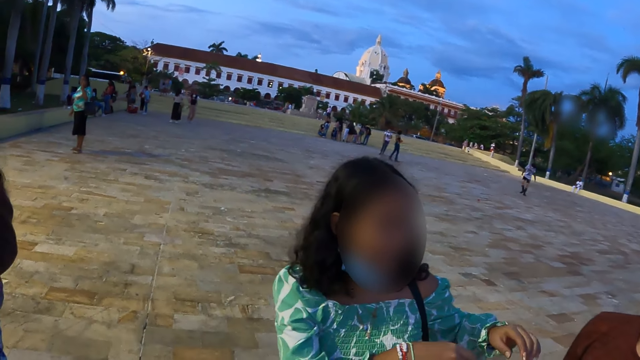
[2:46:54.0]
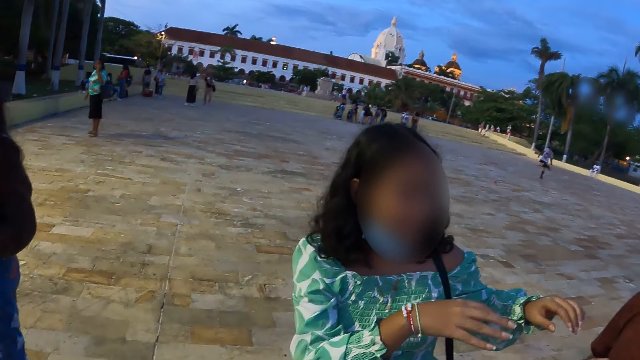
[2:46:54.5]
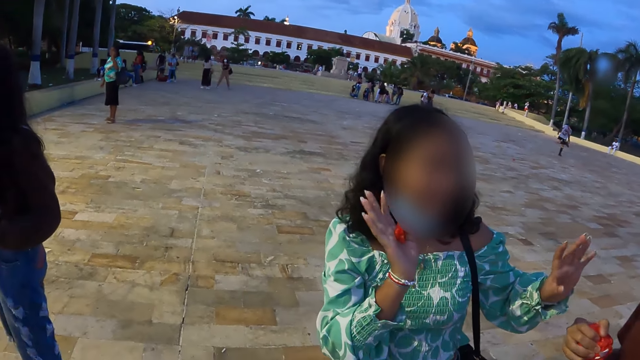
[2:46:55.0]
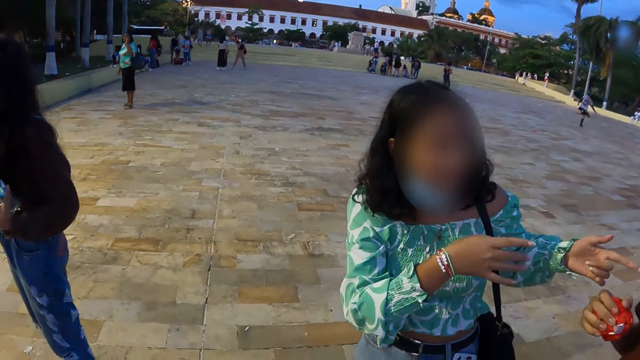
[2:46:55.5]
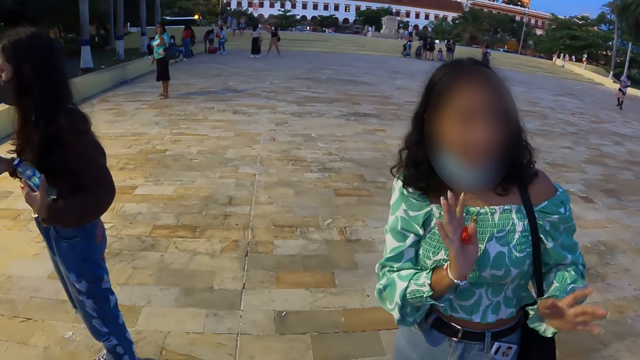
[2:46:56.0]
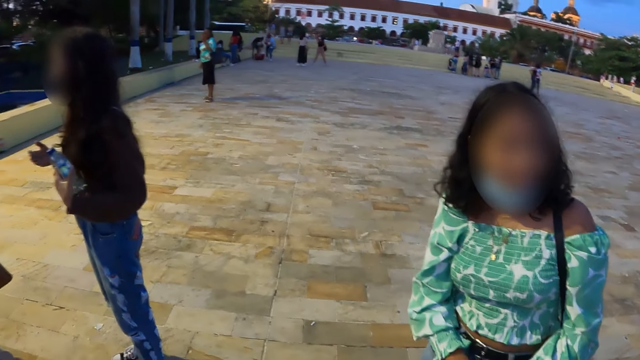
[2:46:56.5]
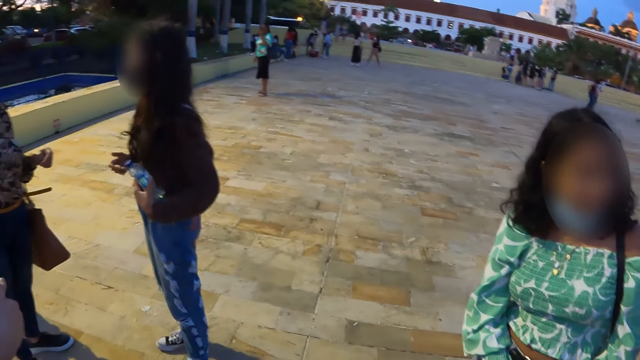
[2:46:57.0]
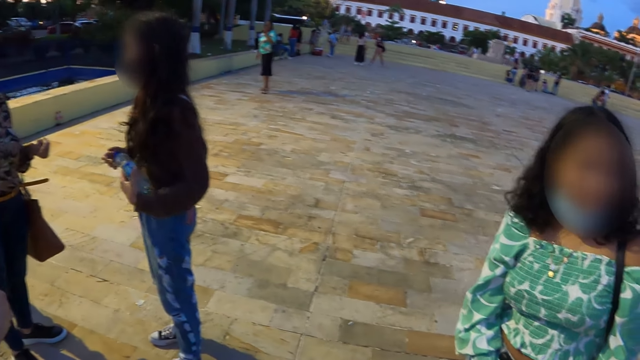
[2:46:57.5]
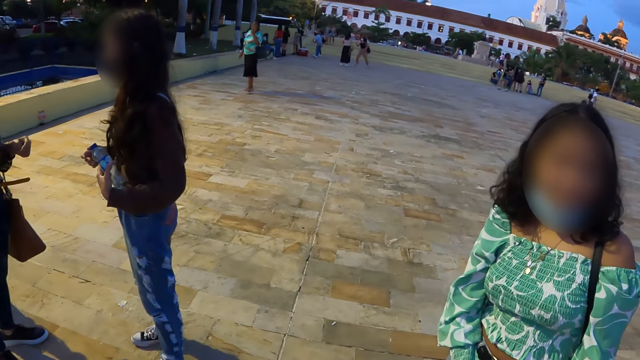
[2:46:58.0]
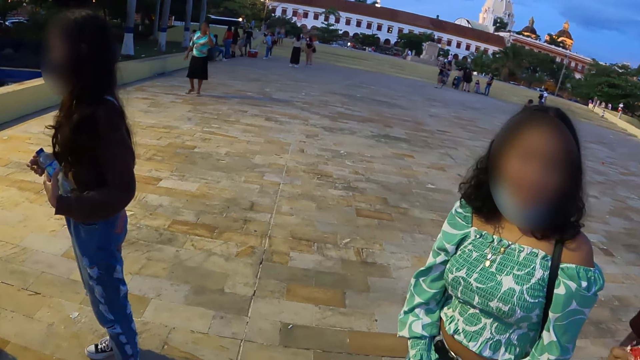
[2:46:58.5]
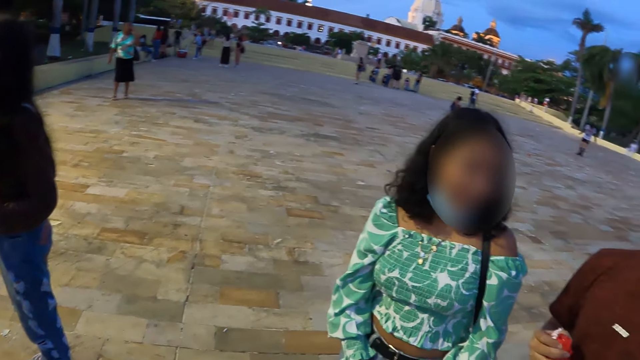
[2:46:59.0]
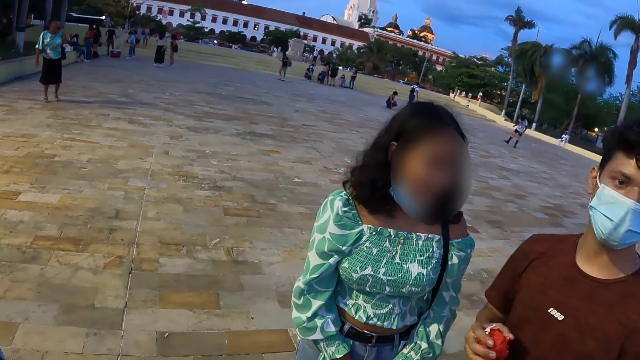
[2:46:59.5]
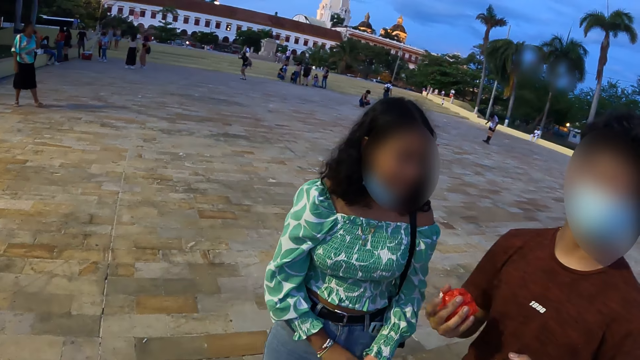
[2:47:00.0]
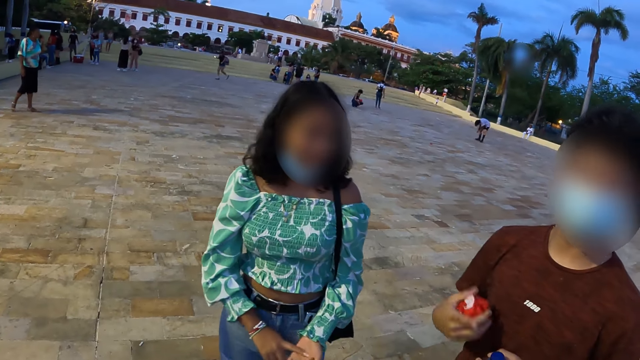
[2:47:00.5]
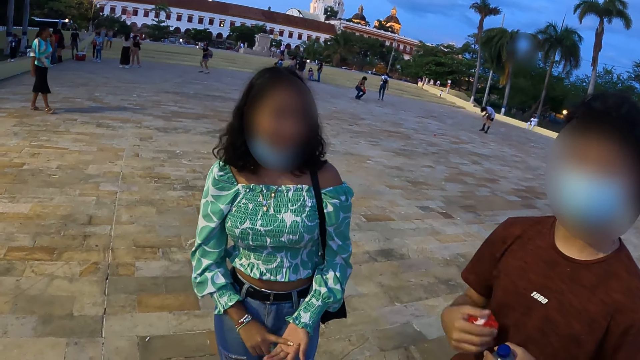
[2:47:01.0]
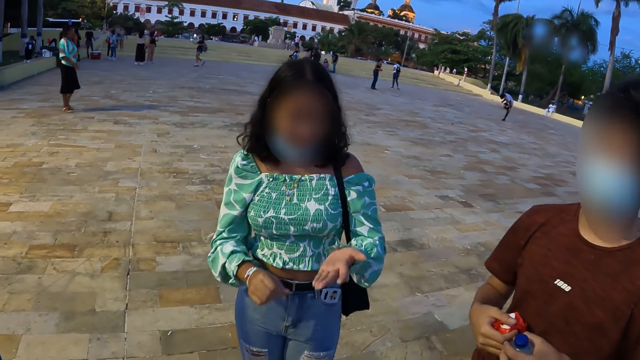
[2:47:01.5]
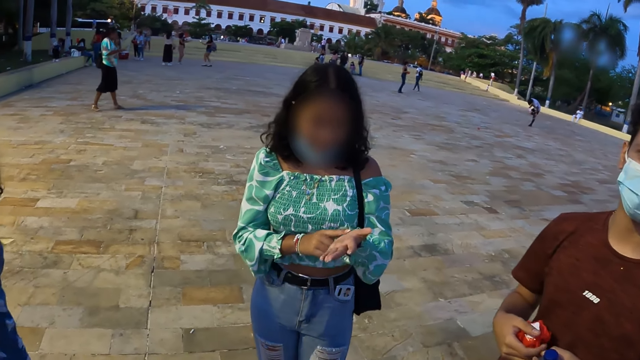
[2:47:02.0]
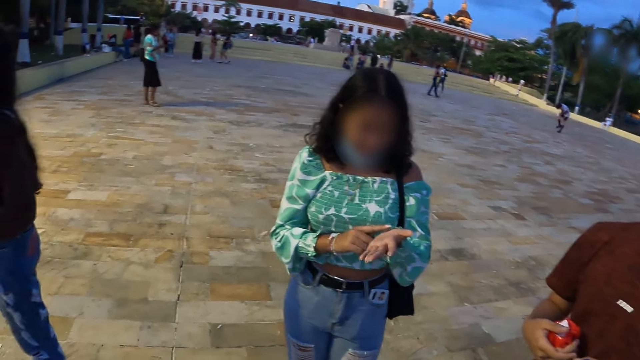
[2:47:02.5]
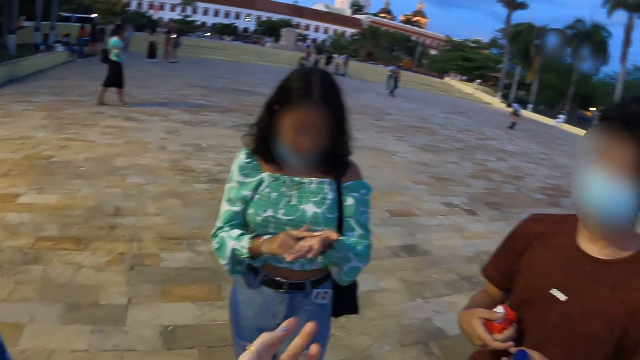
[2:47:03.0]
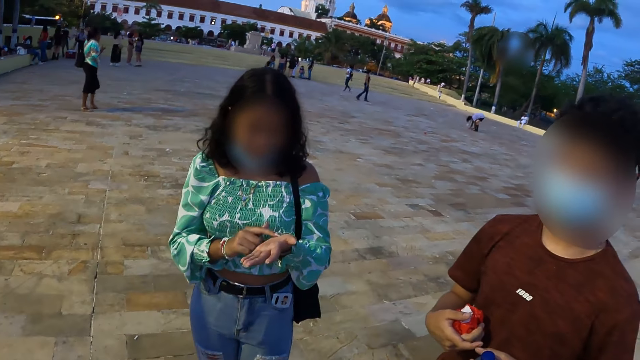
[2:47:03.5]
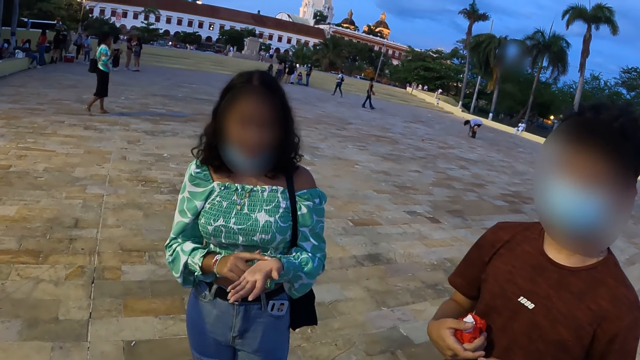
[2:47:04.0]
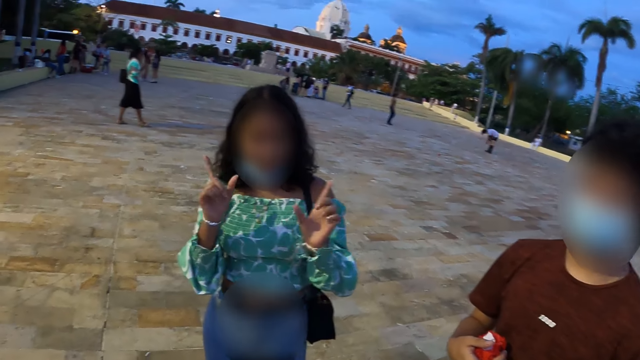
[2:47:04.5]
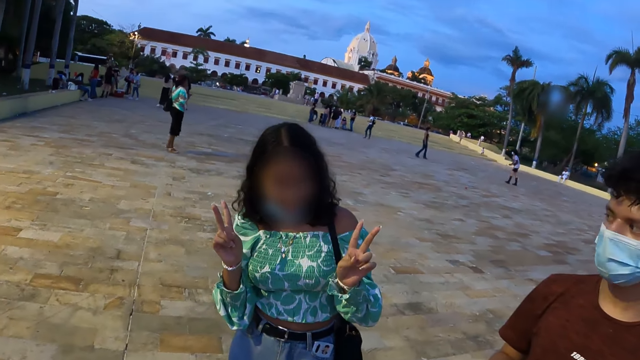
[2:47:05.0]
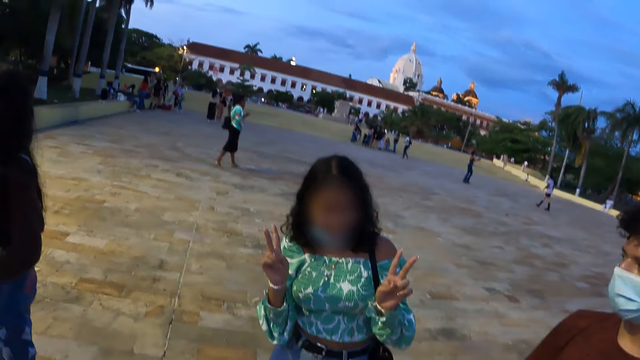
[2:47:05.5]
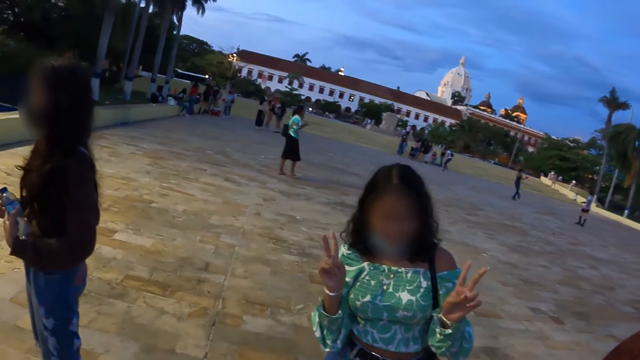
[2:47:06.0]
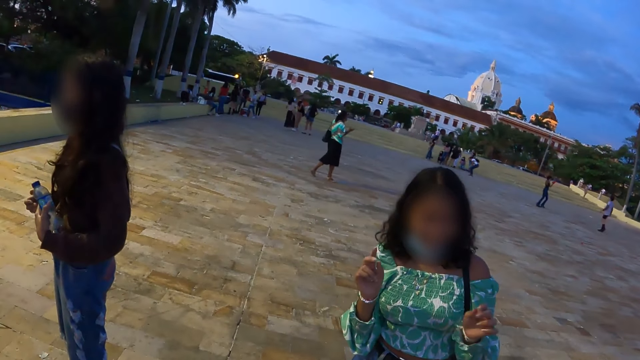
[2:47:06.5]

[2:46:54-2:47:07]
The camera wearer interacts with people. A man talks to the camera wearer. A woman talks to the camera wearer.

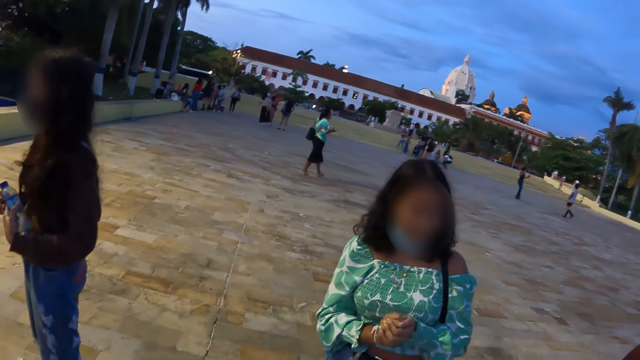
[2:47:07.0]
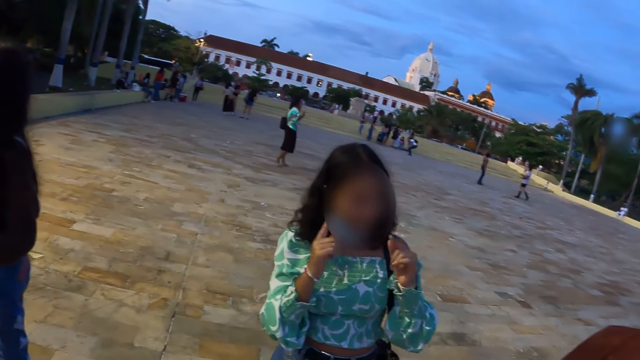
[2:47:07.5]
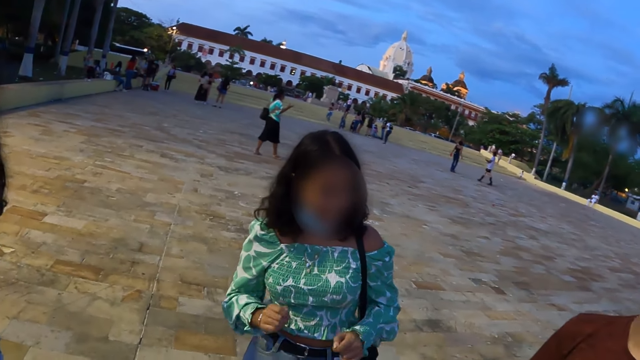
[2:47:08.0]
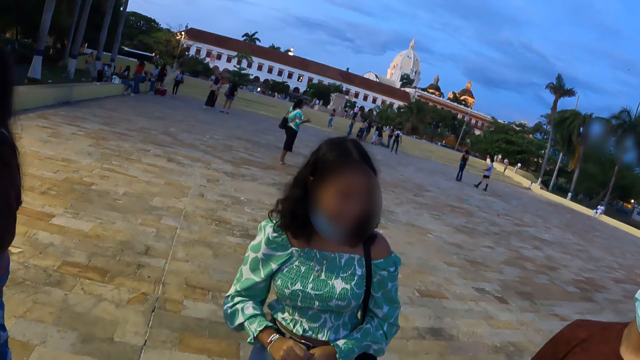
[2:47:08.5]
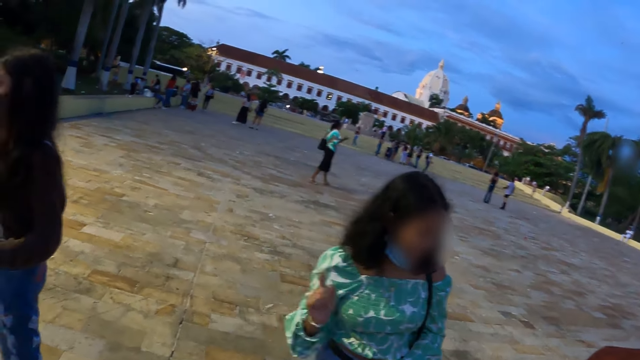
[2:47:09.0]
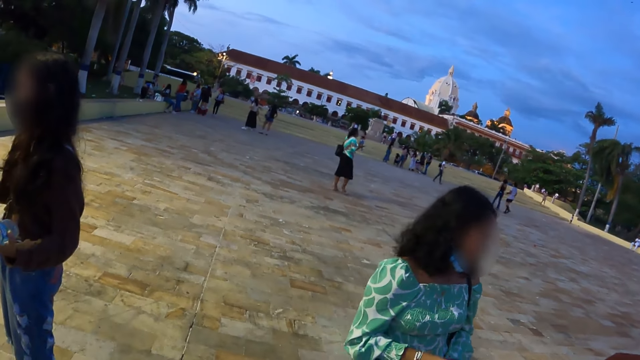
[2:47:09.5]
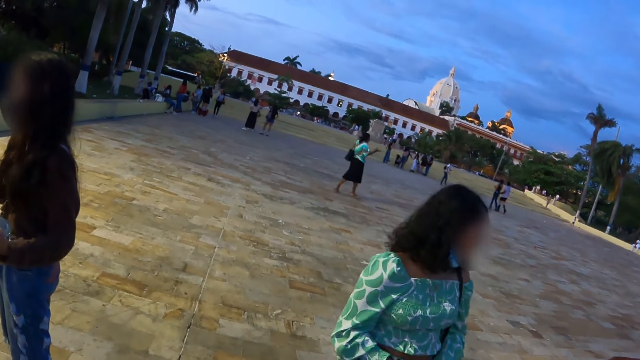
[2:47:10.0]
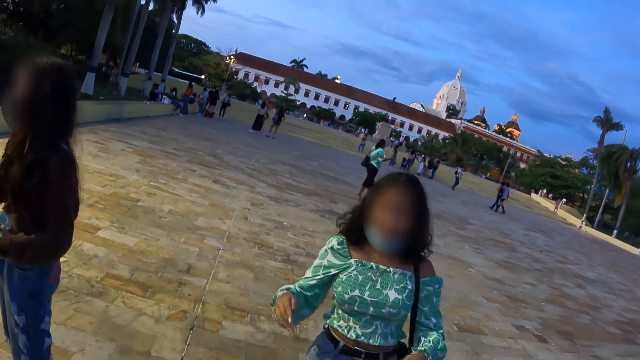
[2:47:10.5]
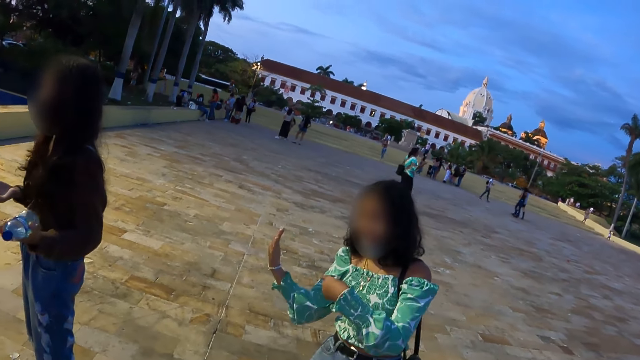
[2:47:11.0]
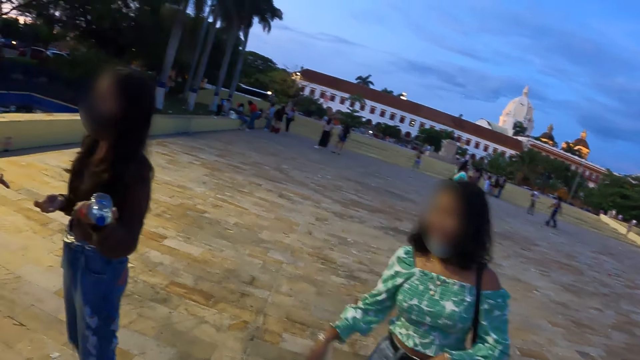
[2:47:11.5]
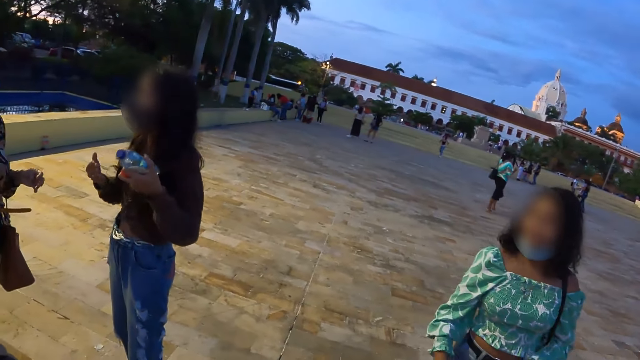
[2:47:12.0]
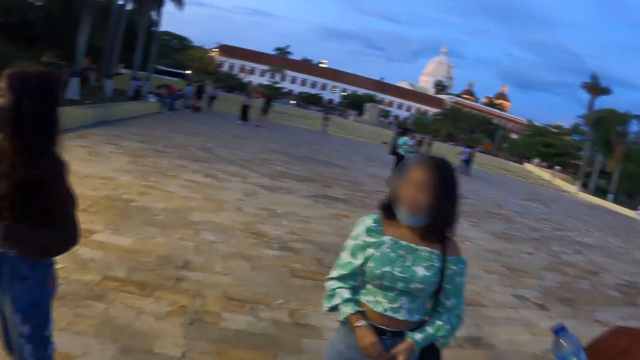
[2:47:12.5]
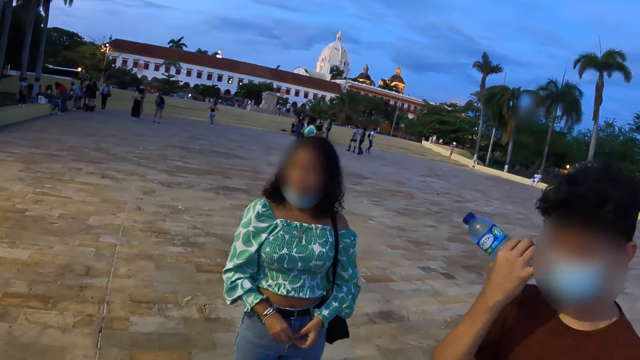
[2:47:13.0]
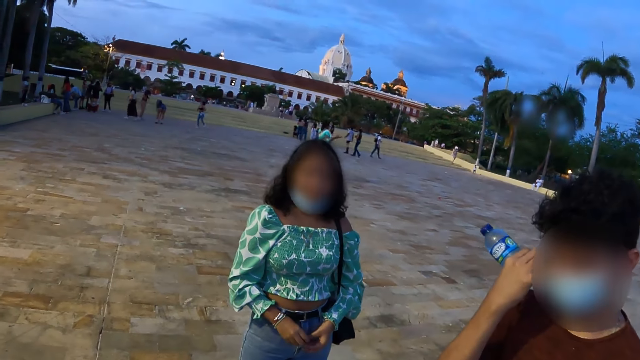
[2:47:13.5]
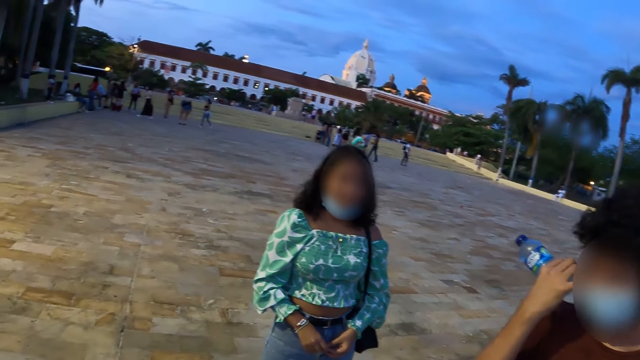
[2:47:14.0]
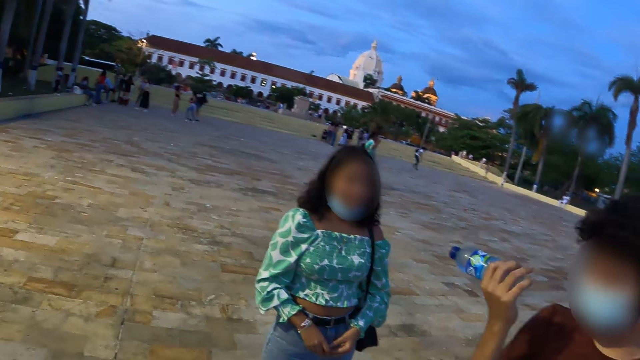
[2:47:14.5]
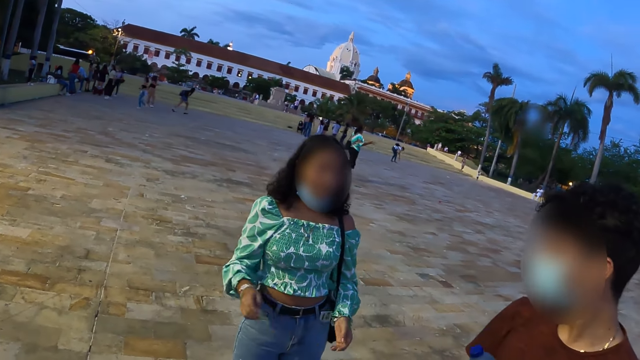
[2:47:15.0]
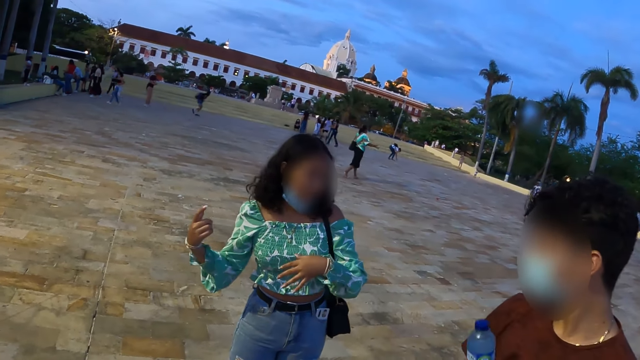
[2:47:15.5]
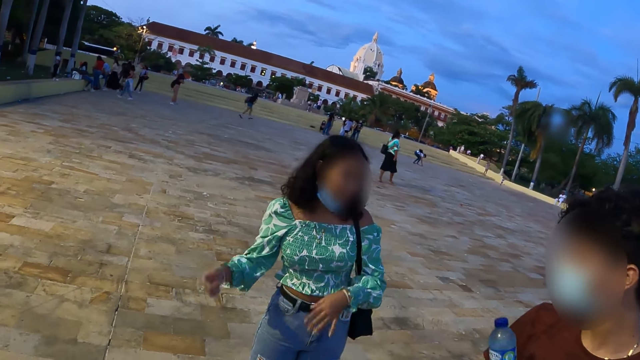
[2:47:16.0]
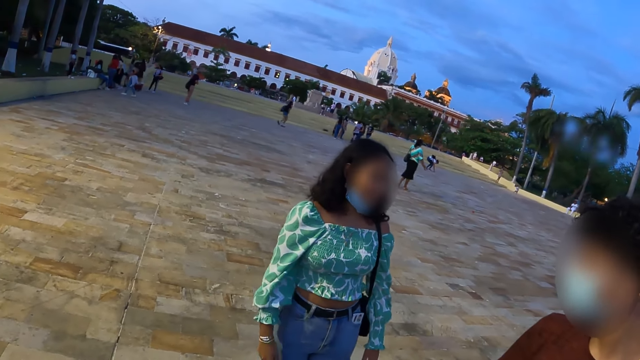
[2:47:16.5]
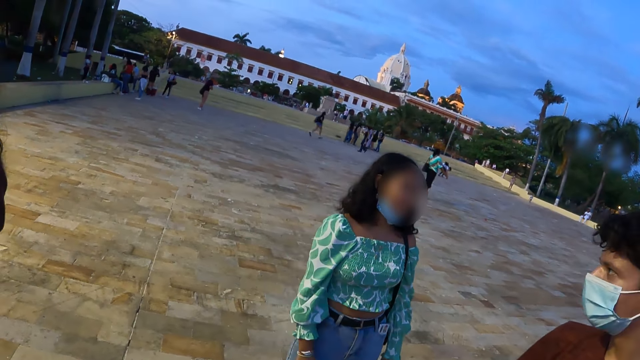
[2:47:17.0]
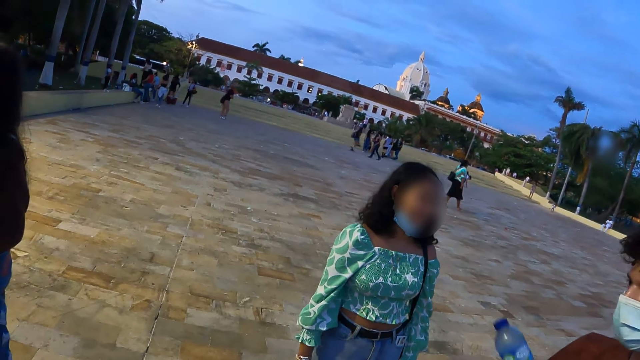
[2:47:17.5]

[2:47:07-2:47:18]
A man talks to the camera wearer.
